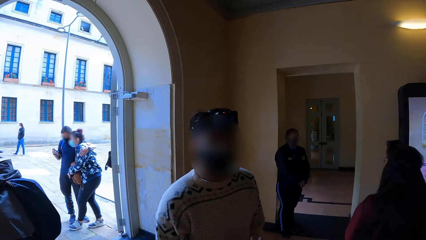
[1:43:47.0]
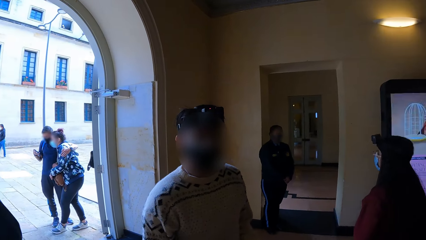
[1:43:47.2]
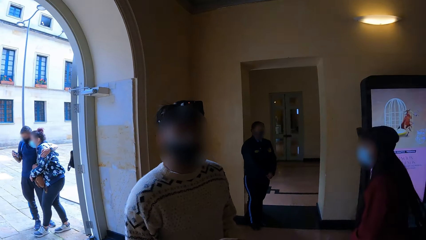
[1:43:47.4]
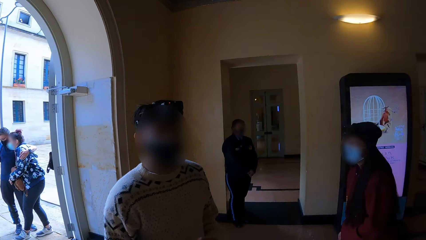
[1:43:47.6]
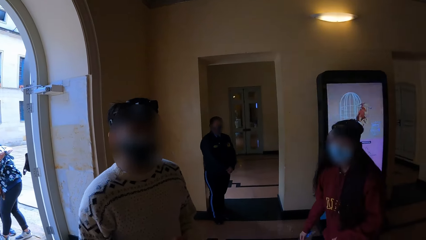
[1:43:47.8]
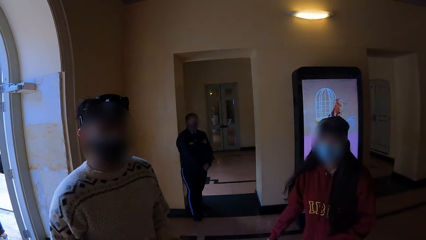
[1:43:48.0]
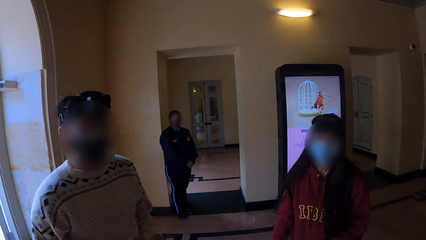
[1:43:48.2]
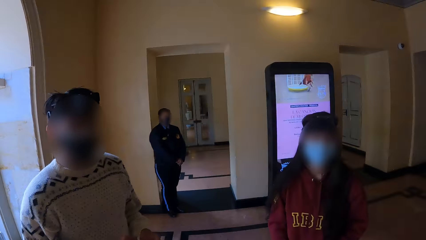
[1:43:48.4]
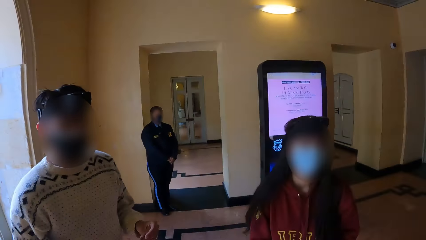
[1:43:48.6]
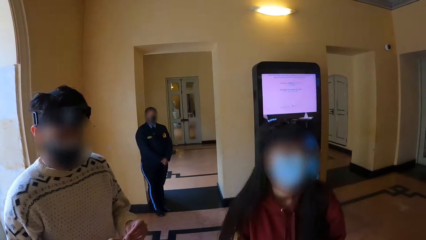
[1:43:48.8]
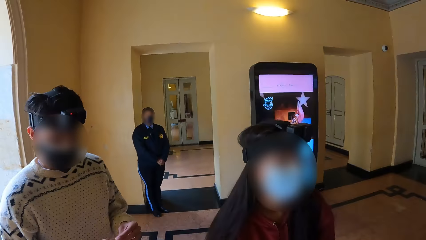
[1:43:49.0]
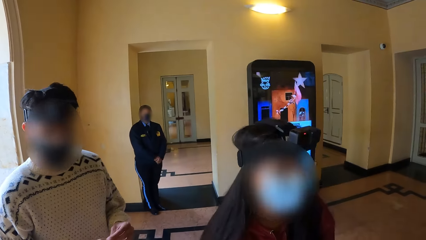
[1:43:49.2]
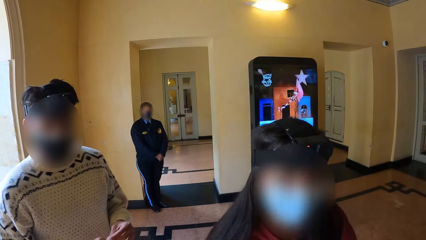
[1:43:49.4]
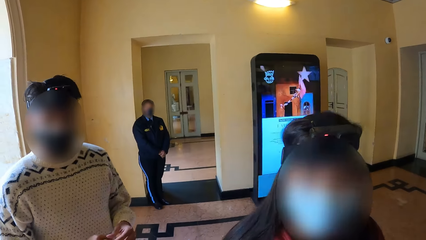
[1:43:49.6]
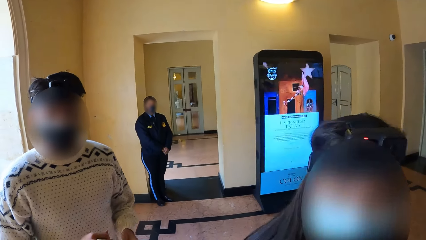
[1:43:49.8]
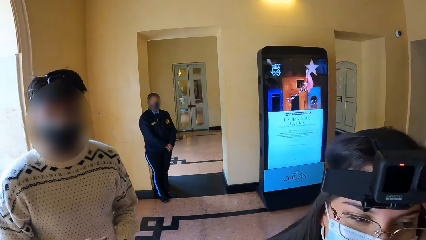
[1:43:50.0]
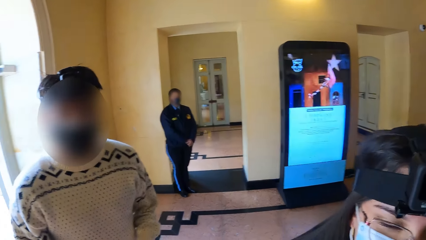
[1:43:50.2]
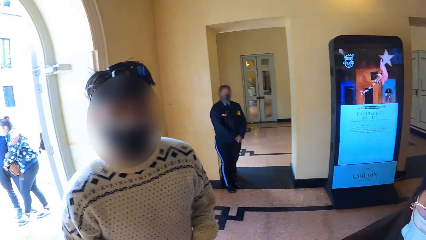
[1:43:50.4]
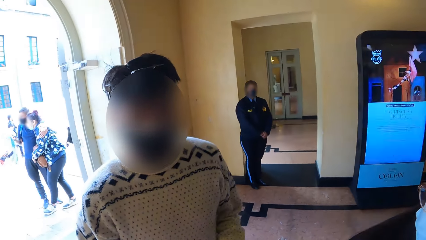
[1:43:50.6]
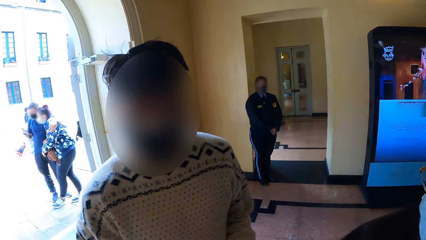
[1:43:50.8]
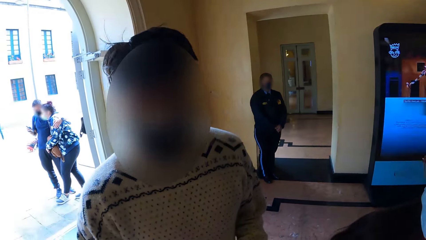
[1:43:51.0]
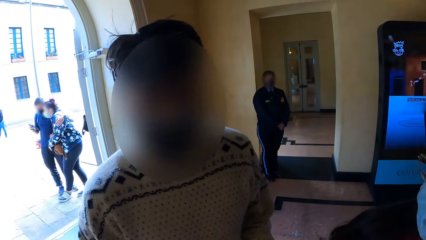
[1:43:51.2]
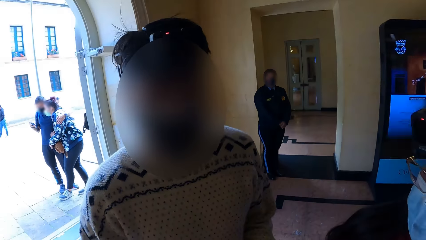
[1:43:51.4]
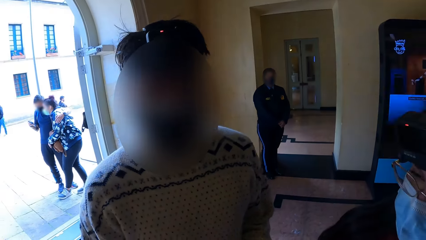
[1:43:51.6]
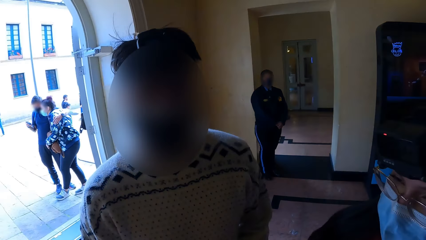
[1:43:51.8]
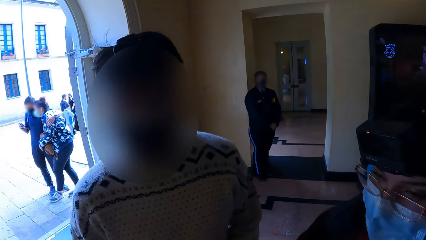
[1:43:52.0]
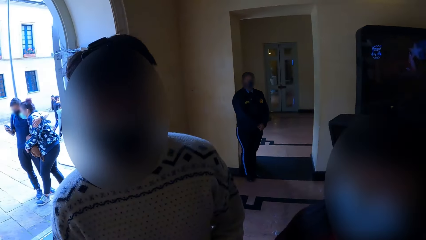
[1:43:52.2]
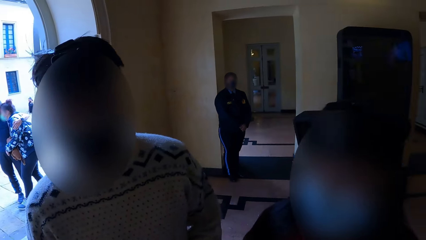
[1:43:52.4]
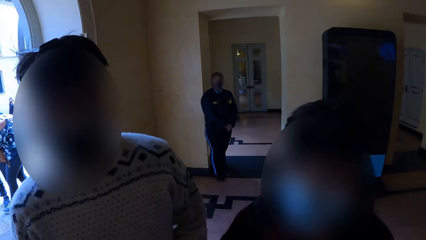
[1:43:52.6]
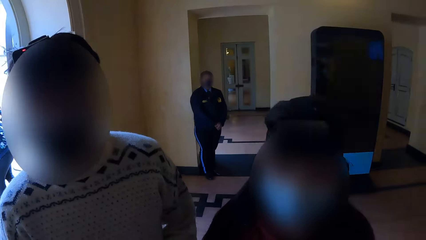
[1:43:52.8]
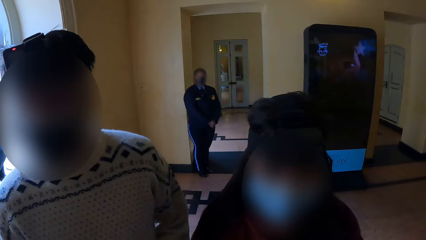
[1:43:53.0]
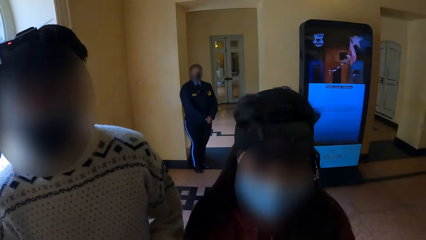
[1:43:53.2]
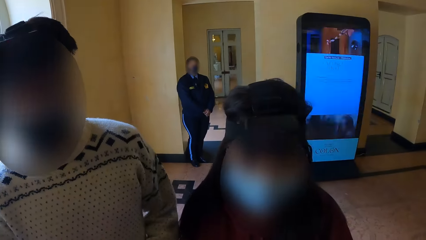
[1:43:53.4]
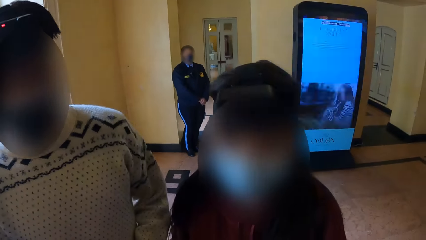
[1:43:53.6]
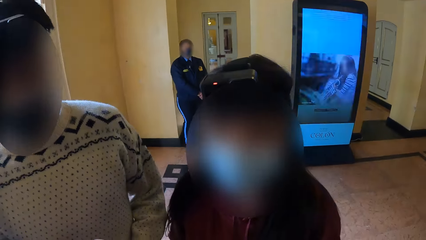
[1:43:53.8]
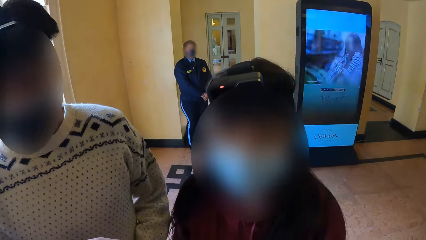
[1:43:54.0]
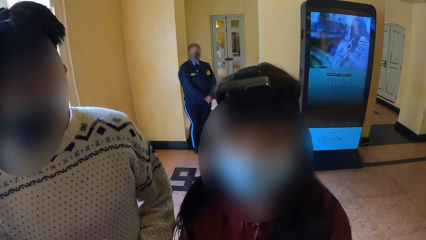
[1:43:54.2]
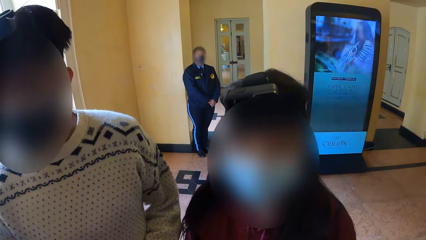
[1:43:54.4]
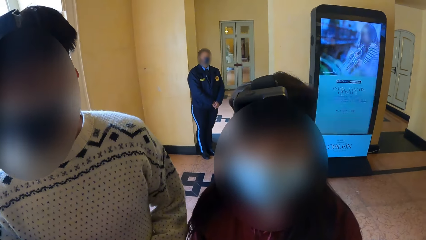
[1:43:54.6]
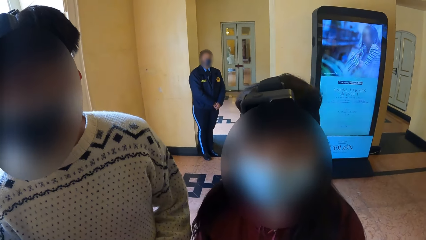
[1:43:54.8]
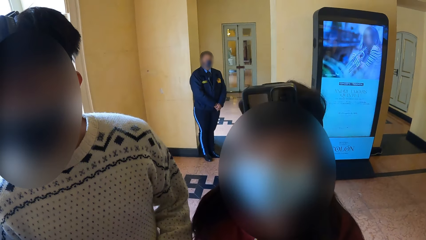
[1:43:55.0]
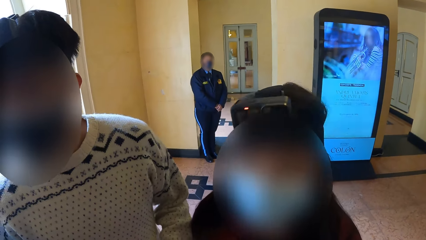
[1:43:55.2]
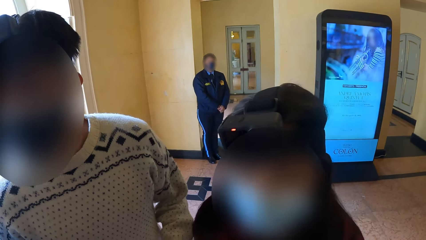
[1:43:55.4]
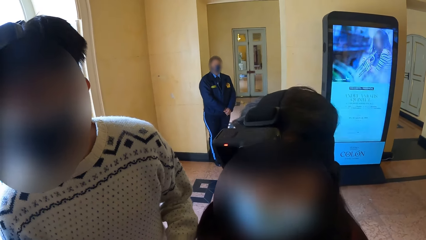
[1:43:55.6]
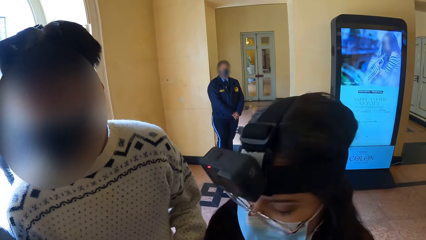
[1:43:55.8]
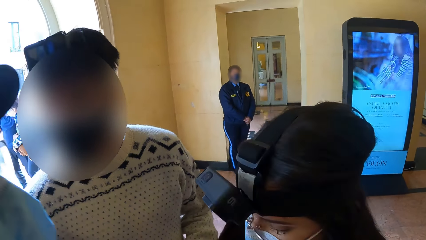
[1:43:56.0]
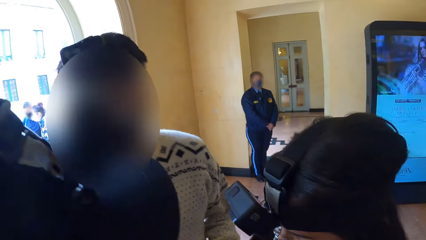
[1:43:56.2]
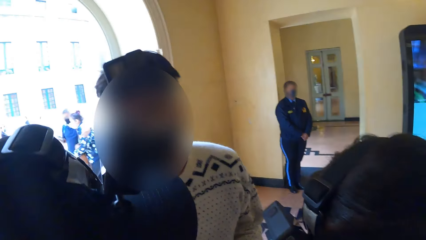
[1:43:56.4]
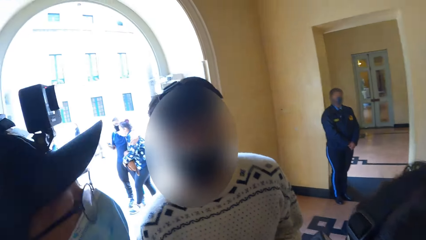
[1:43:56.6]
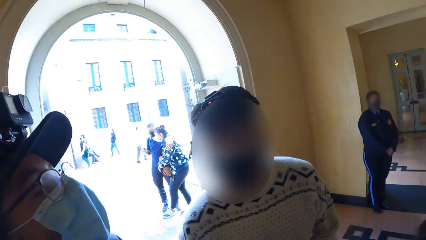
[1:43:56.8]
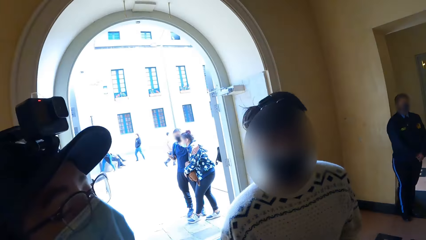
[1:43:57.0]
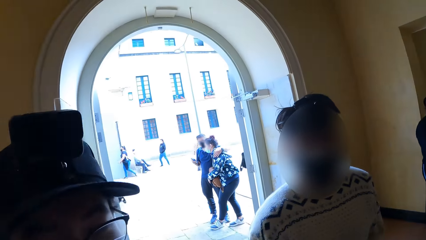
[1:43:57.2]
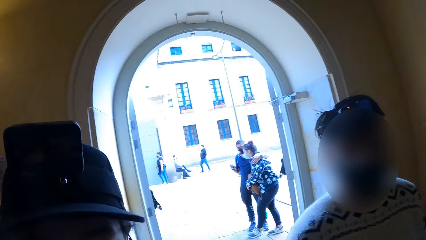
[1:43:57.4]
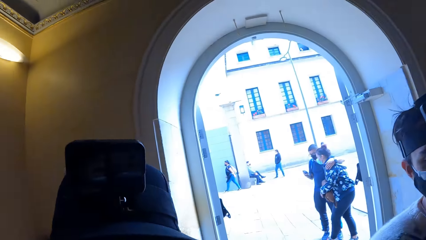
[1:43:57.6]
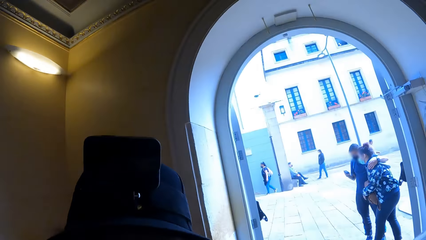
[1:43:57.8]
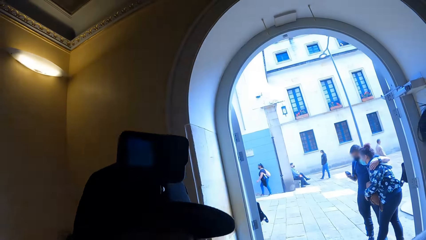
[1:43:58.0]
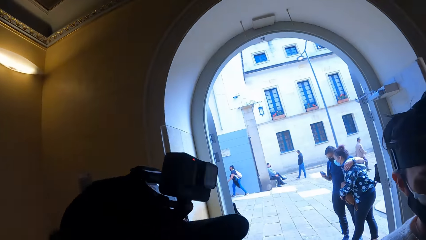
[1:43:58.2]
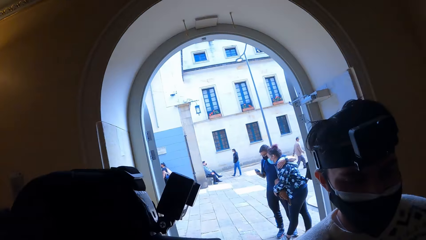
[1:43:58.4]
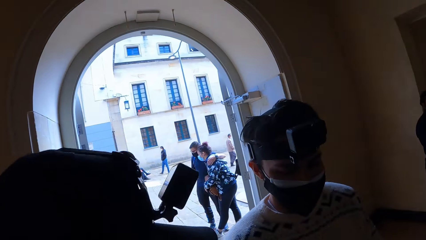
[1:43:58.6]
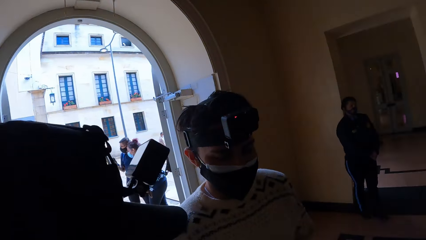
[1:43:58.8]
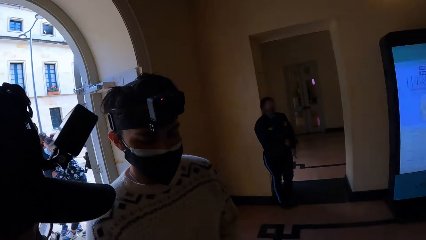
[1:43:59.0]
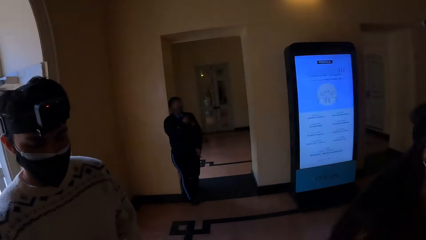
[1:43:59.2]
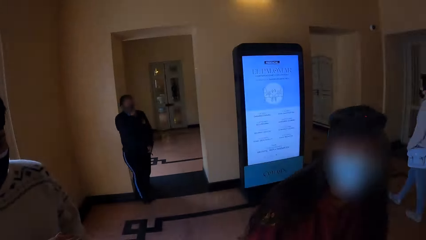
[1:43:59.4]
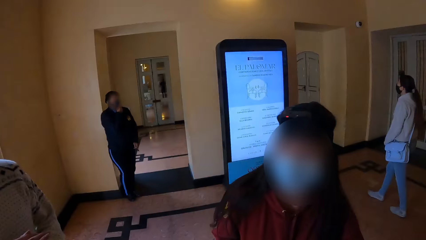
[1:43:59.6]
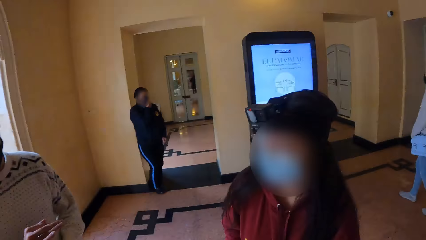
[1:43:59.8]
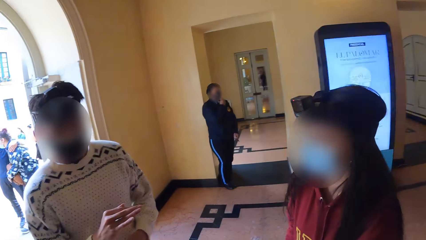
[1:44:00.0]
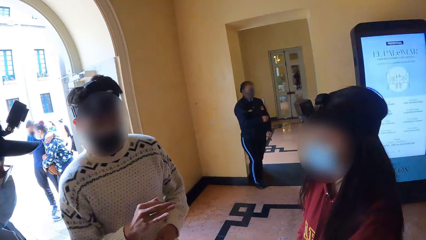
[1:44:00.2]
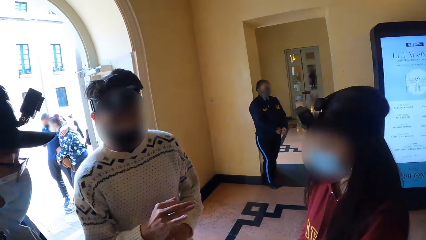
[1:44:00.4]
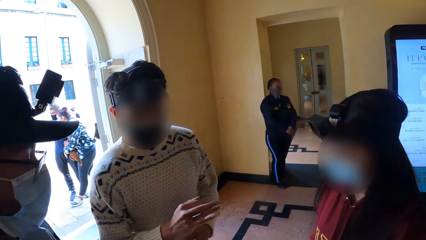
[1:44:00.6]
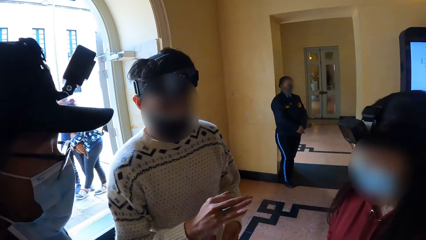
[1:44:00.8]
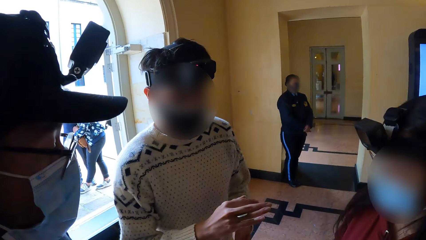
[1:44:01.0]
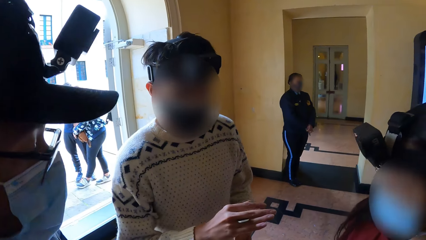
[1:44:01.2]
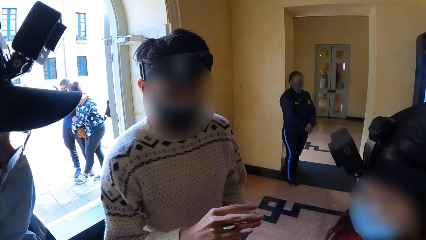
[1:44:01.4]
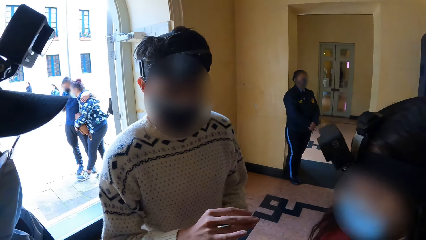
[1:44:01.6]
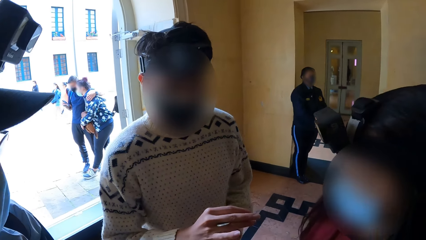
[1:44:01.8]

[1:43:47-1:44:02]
The man interacts with the woman, another man and the camera wearer. The camera wearer converses with the first man. They converse with a woman.
